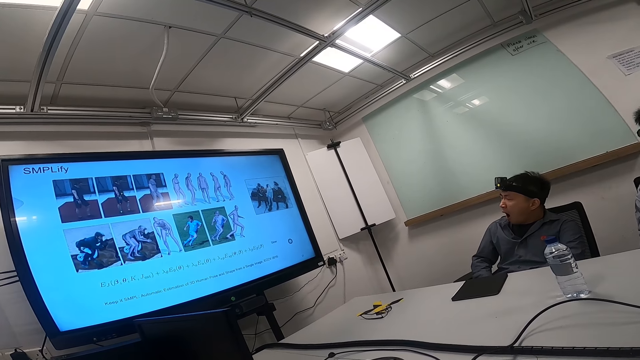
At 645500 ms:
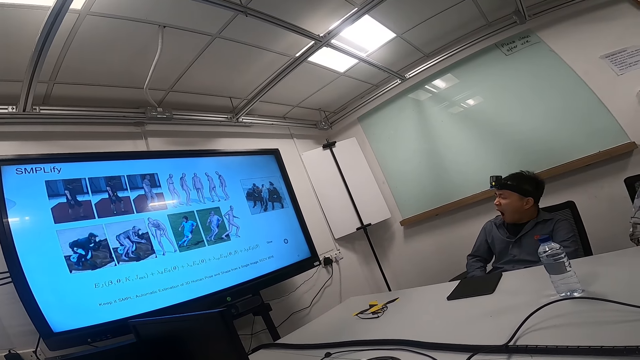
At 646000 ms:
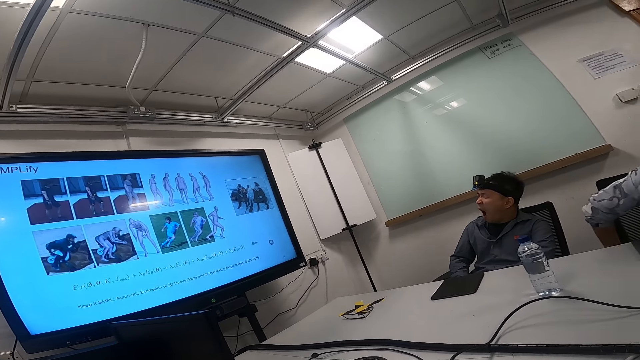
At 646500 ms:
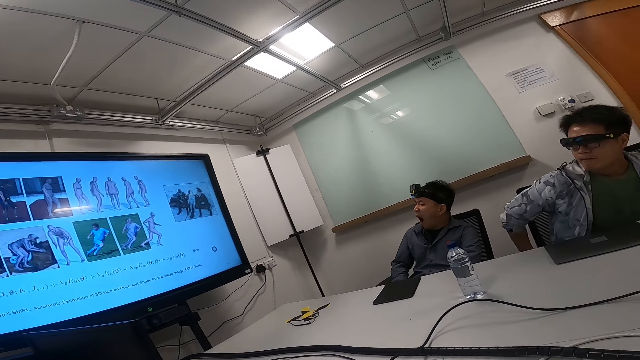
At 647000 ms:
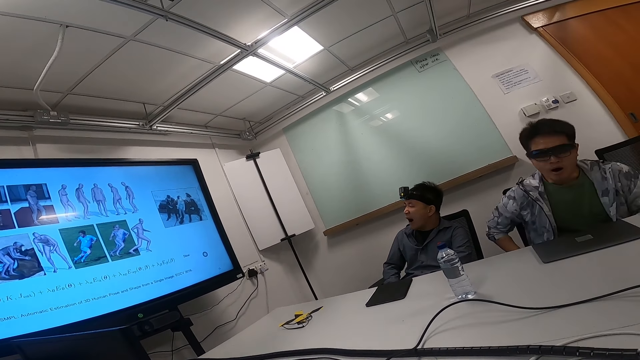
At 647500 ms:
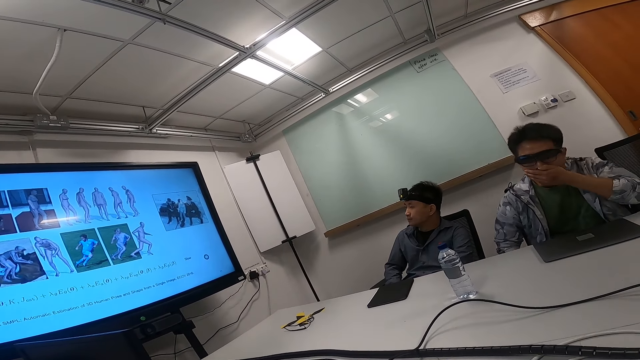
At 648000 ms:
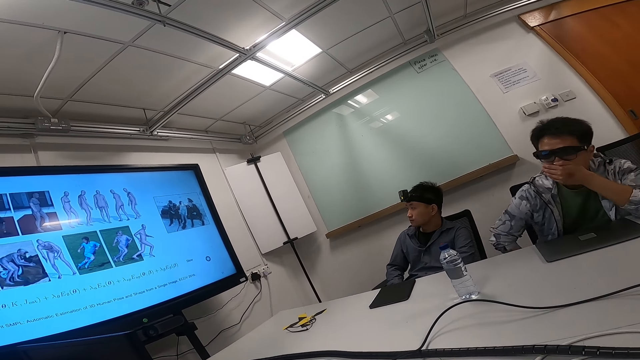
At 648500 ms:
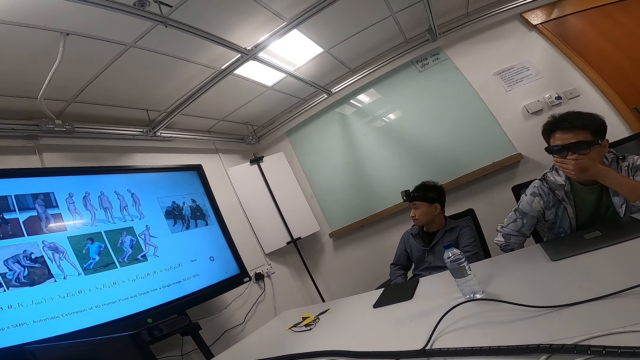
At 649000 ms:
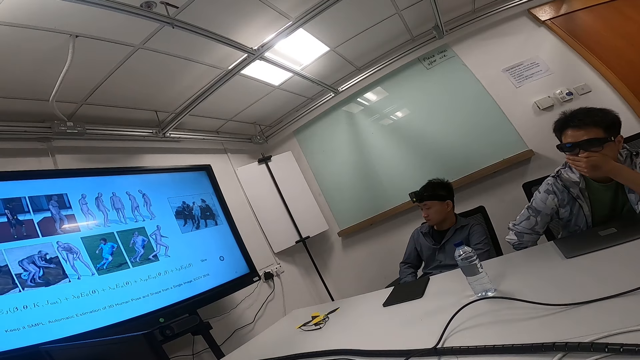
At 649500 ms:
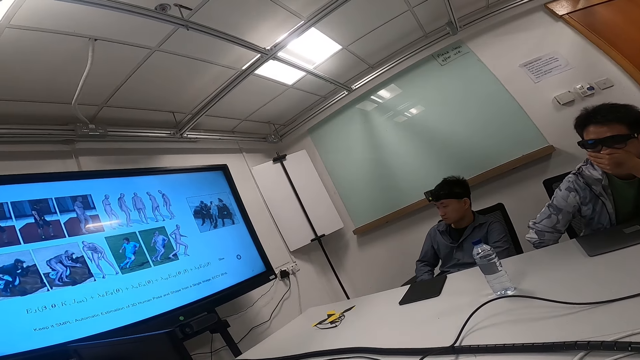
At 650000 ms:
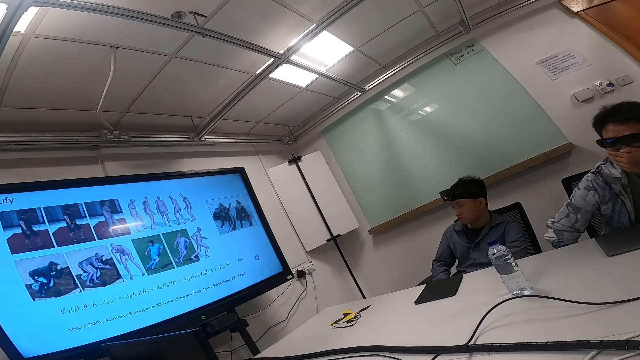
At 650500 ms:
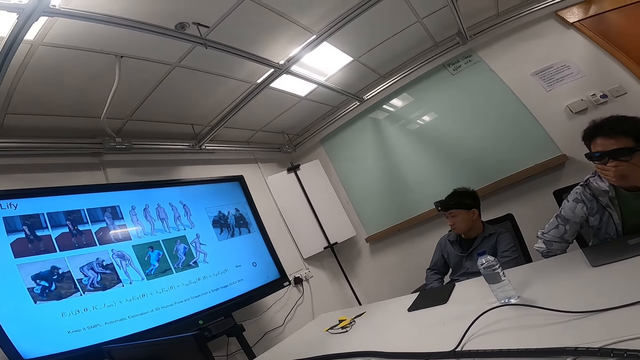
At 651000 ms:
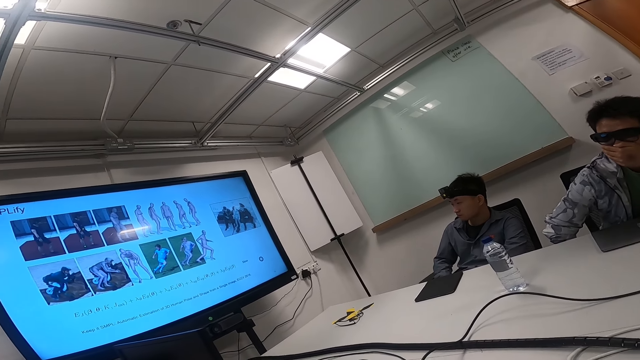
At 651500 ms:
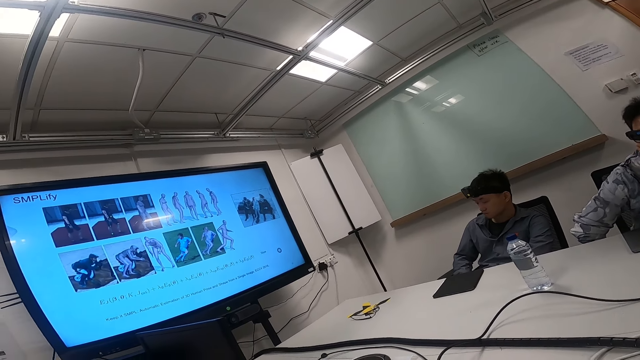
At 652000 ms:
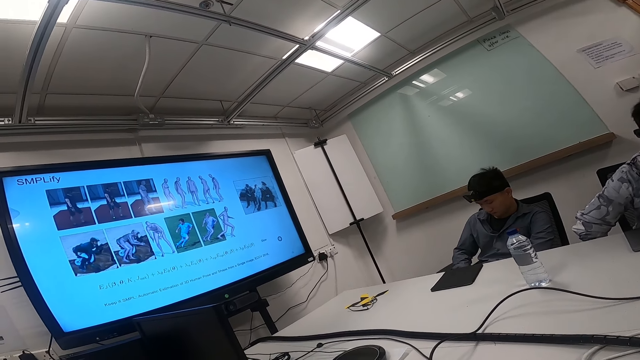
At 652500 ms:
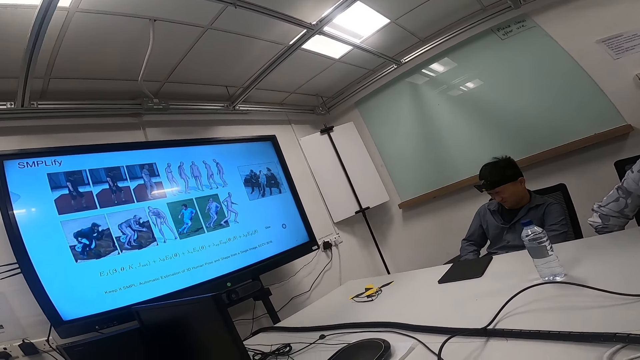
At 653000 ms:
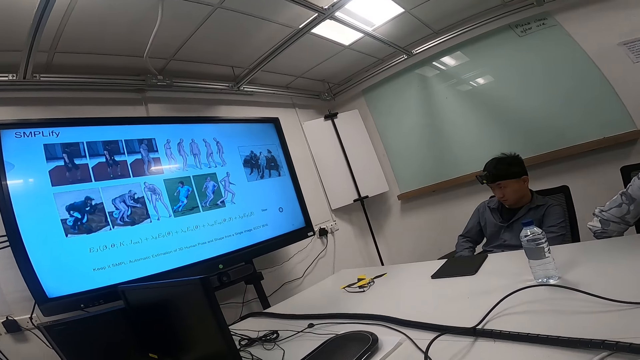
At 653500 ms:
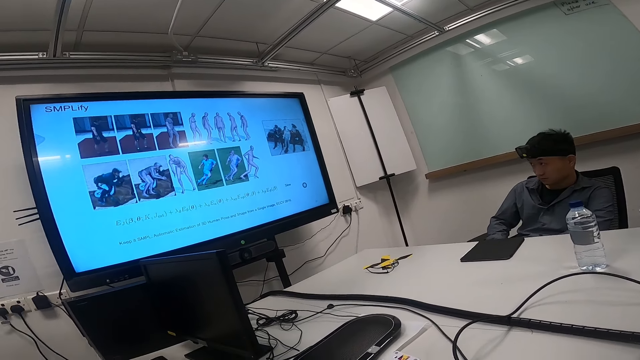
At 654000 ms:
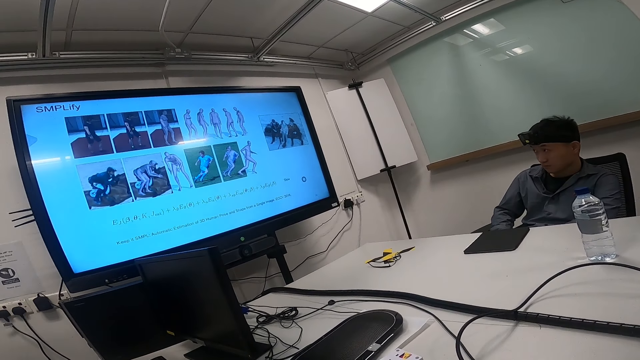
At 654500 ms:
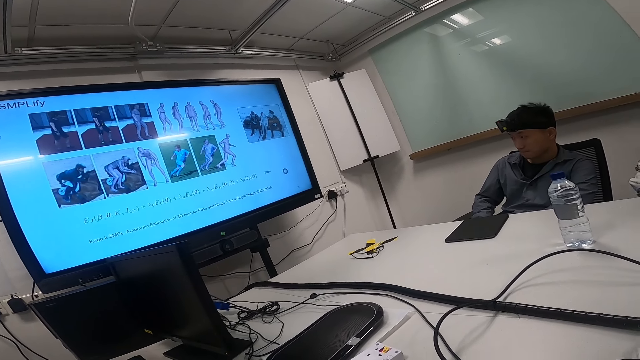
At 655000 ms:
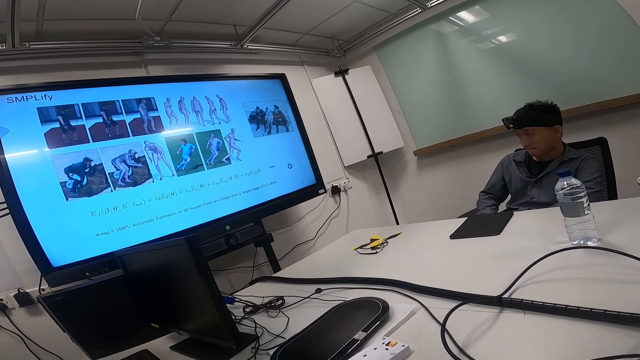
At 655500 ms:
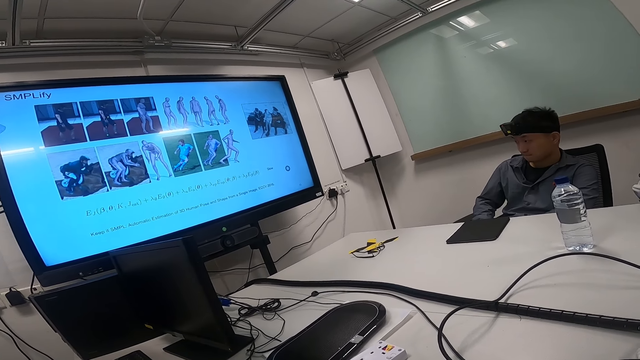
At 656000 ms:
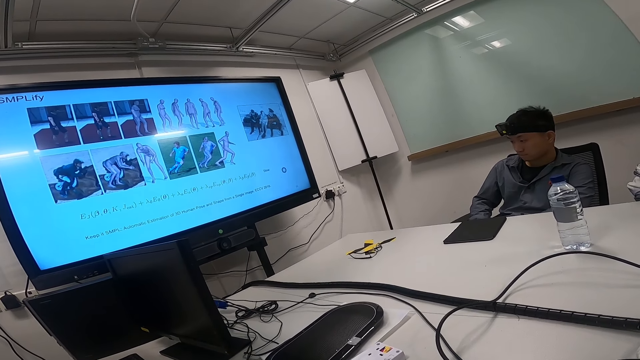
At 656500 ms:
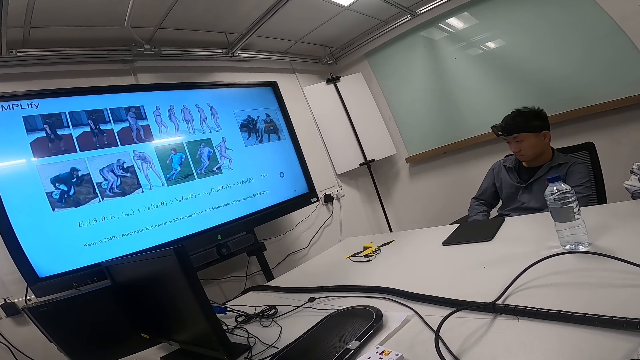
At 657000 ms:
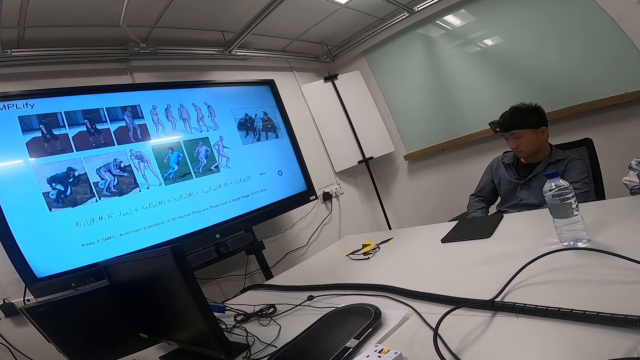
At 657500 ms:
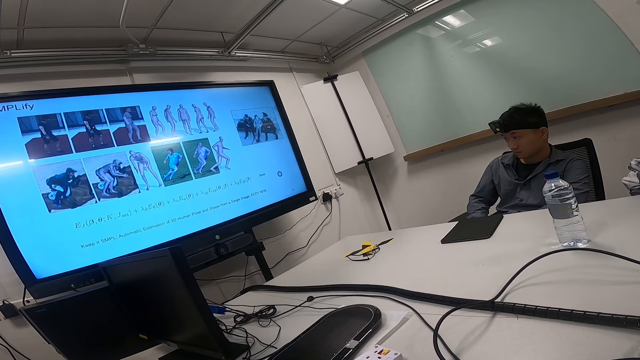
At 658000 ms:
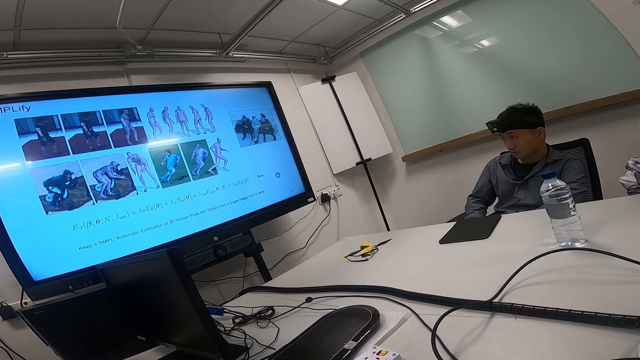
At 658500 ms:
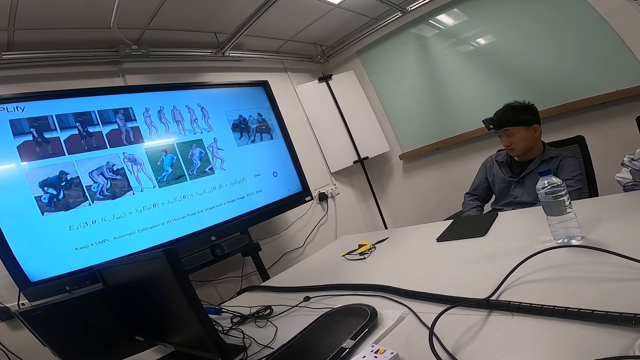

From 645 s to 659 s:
A man moves around and yawns. The man puts his hands on his mouth. Another man watches the news on a smart TV and stares around.

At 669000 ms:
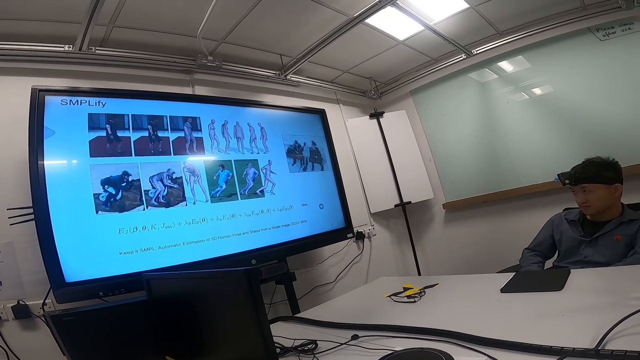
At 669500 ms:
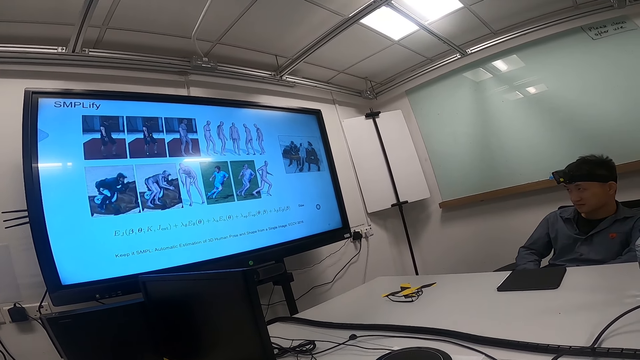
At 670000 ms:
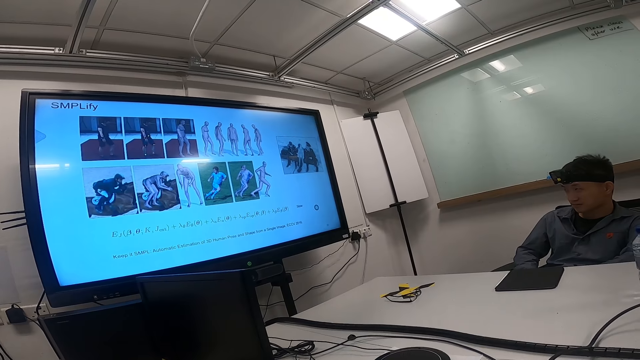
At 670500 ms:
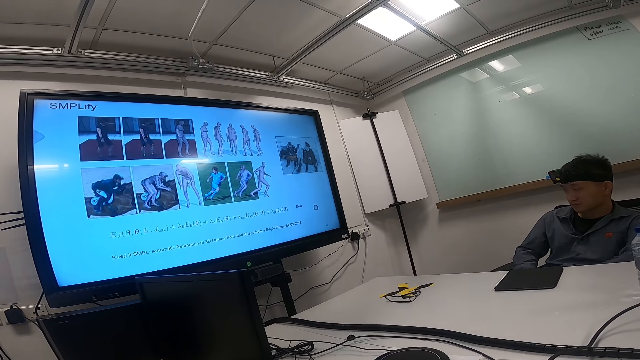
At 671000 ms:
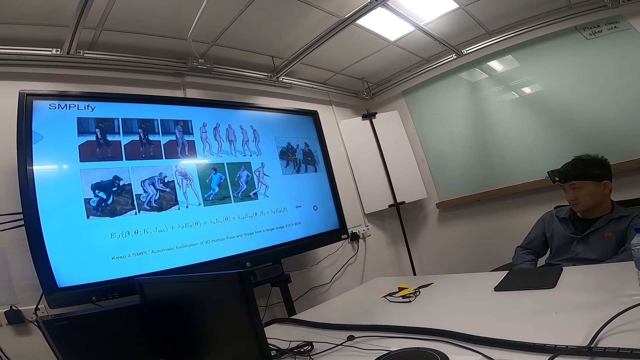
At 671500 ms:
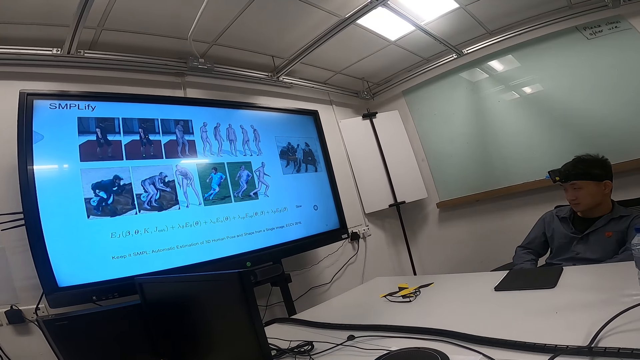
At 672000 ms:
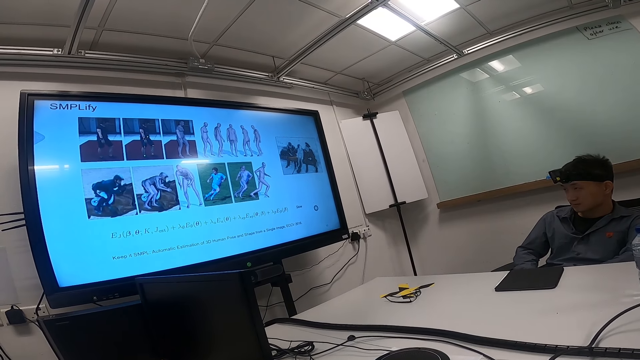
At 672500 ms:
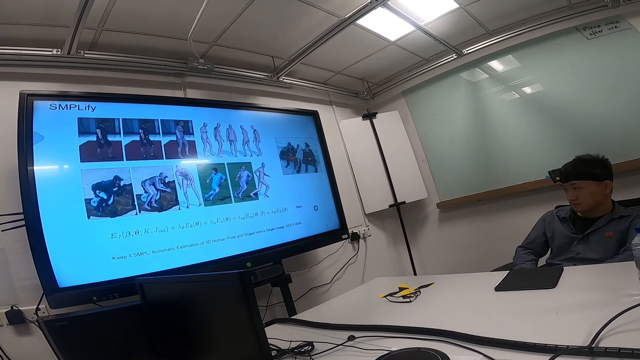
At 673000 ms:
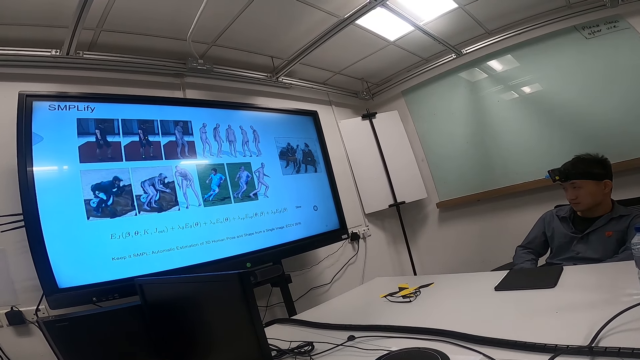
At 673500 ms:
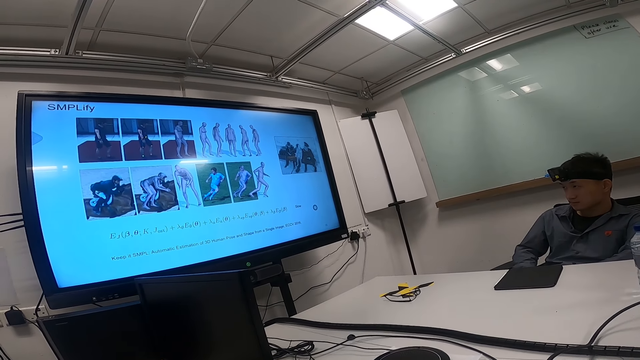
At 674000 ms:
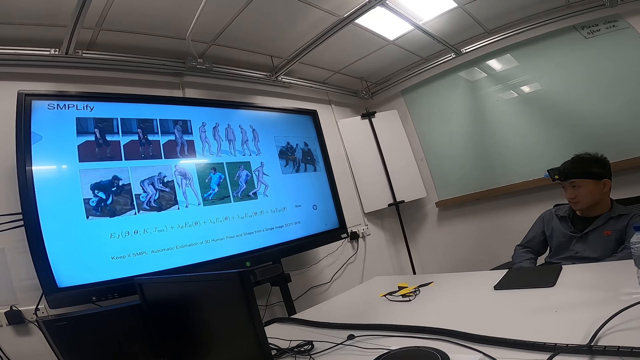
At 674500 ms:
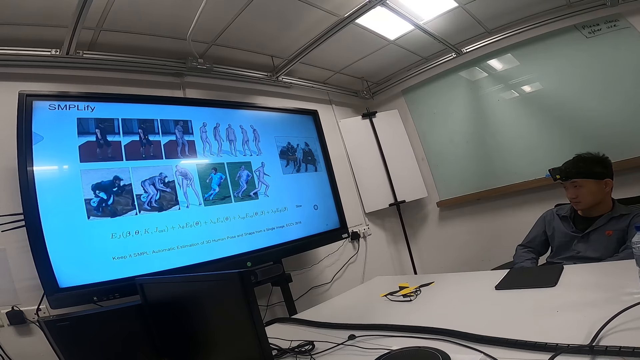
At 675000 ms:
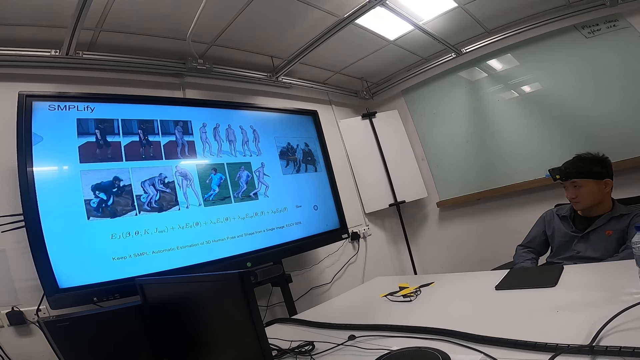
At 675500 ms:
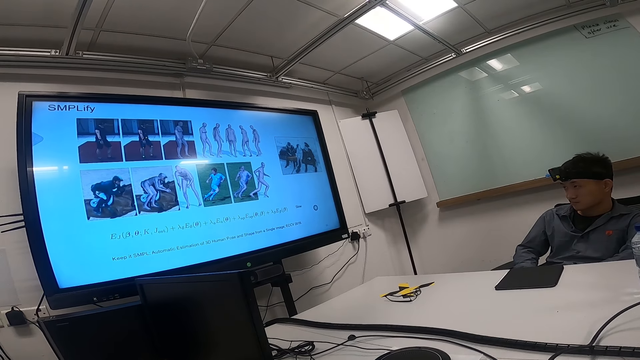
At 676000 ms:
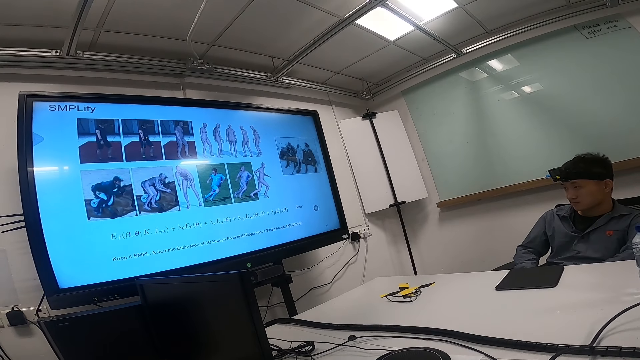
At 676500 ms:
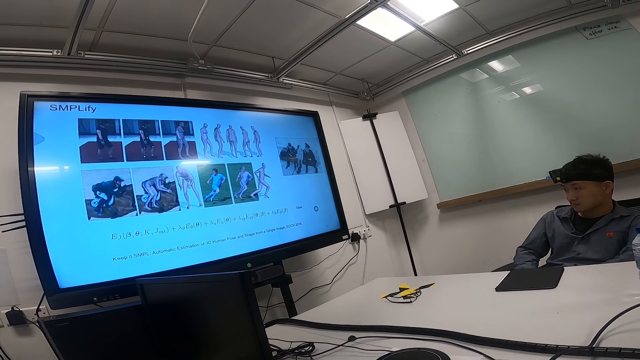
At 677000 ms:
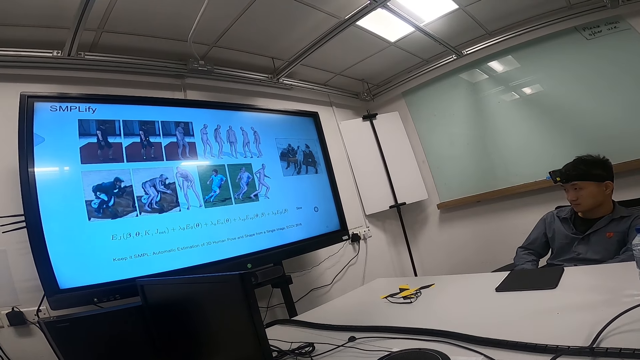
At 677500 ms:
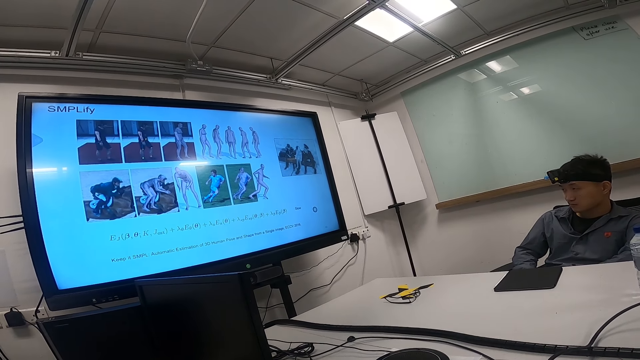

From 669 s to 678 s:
The camera wearer watches the news on a smart TV.
